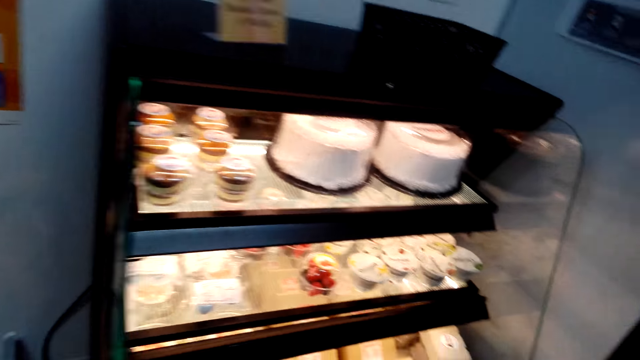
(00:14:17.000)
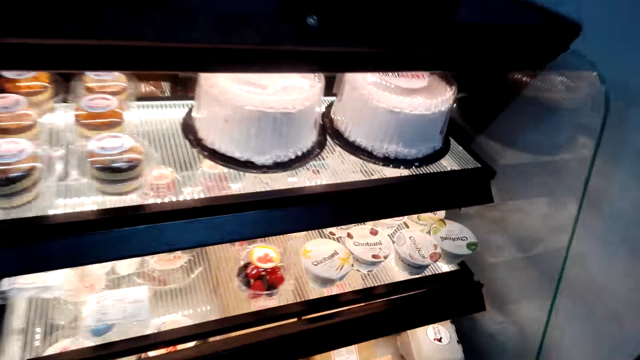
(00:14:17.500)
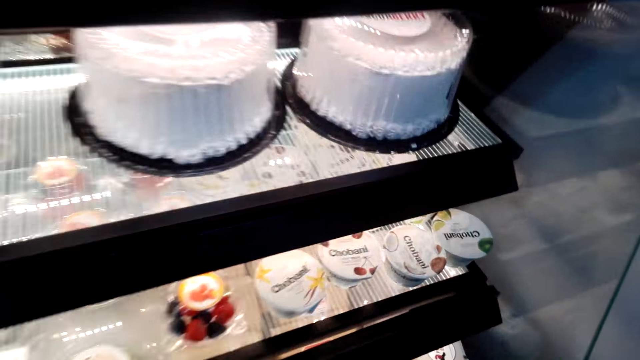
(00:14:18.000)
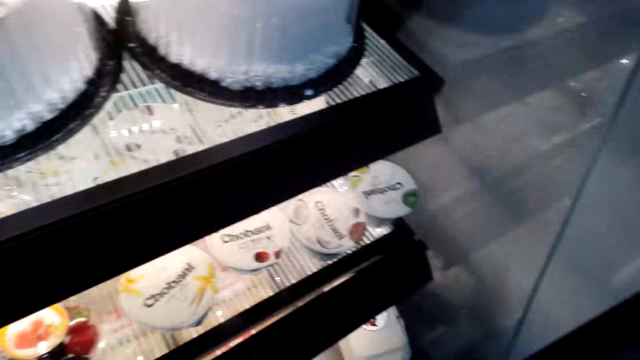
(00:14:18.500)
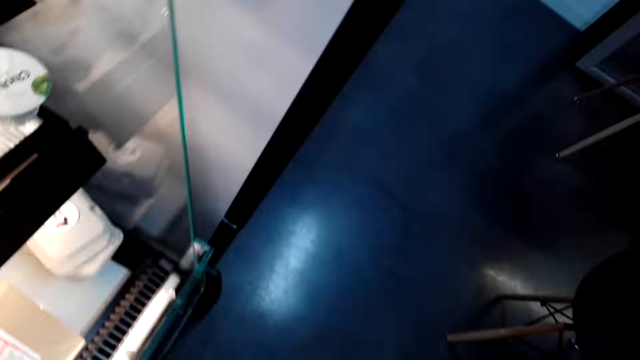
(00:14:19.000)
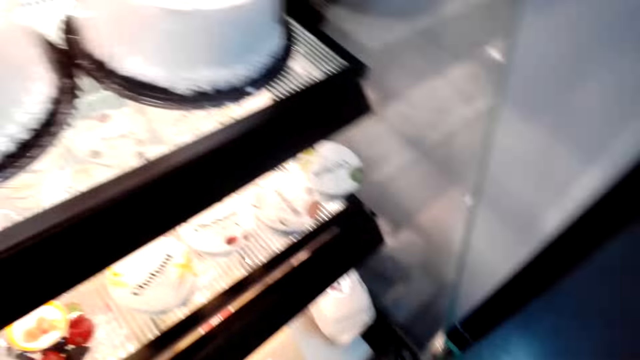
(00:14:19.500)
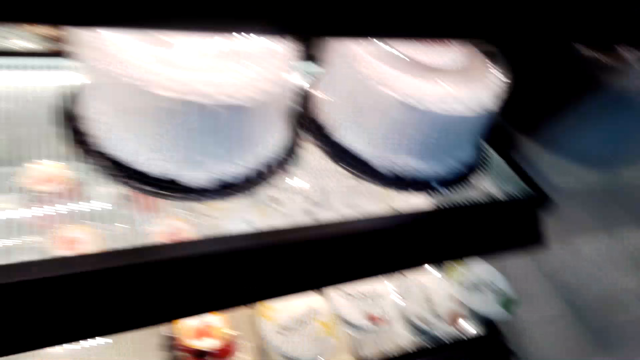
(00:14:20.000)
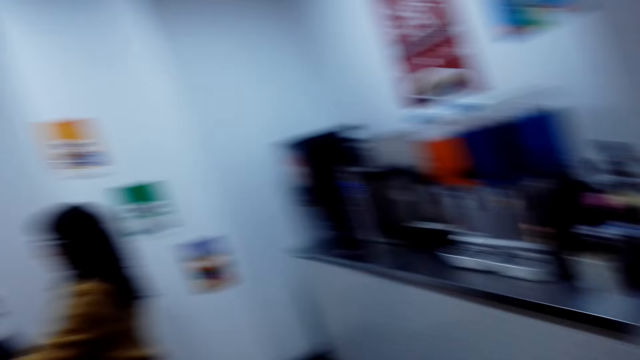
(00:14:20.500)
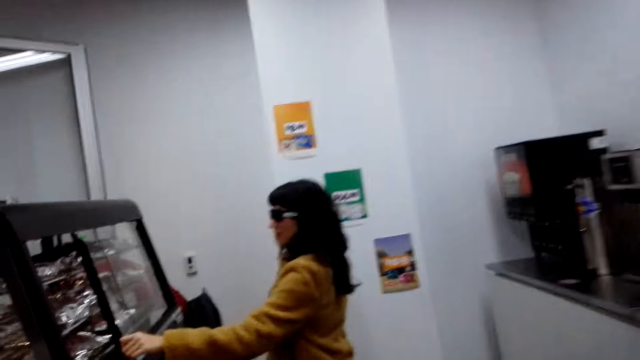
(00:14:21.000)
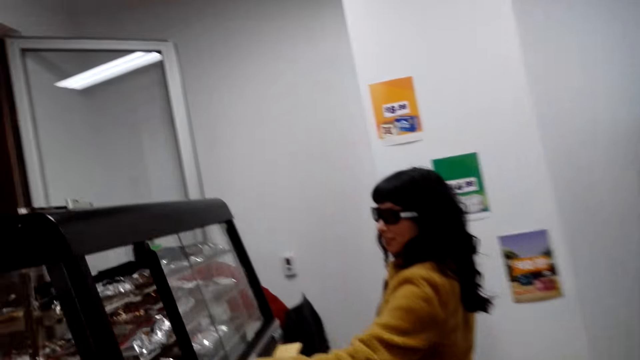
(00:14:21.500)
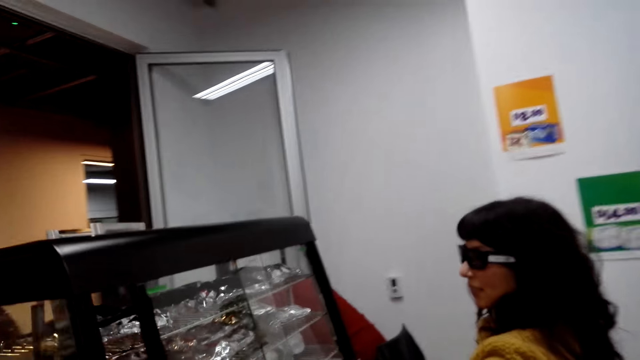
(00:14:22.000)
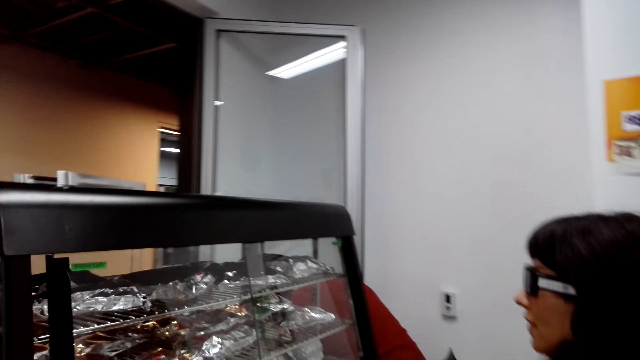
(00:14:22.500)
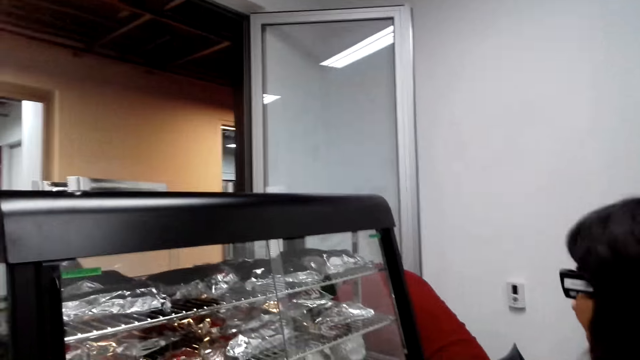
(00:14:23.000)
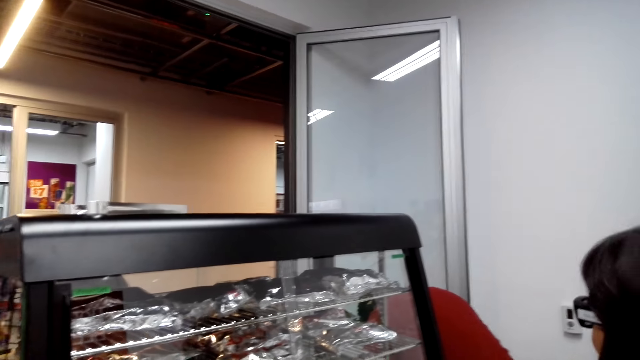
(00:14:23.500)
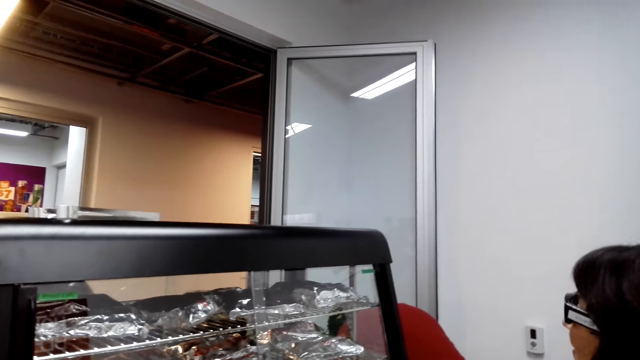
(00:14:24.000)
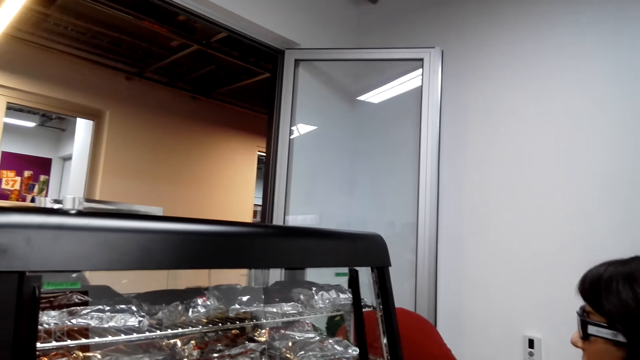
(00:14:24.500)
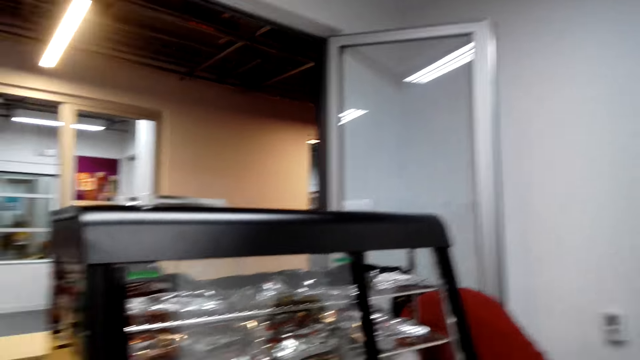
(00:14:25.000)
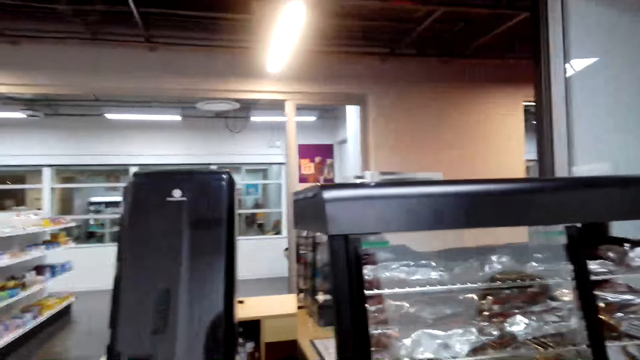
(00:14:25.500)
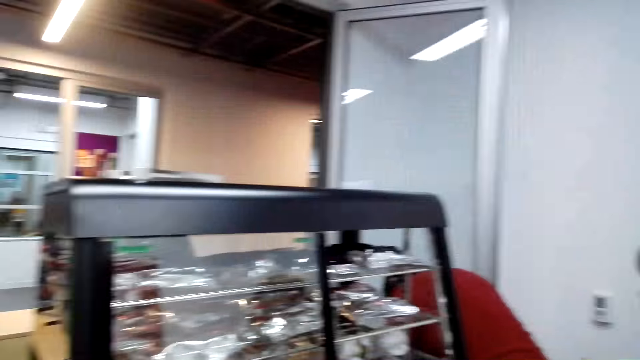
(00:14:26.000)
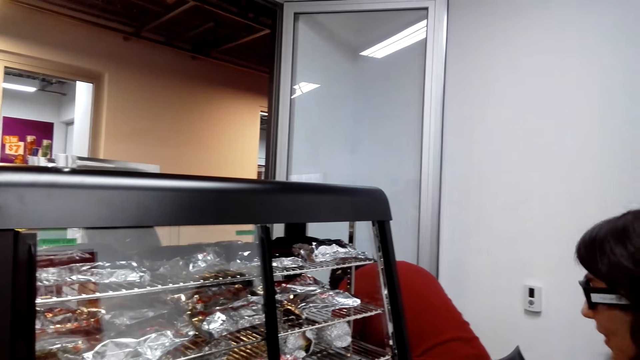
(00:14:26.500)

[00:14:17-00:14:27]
The camera wearer stands at a point near cakes. The lady stands at a point. The camera wearer walks around the store. The lady opens the food display warmer. The lady slides a glass.

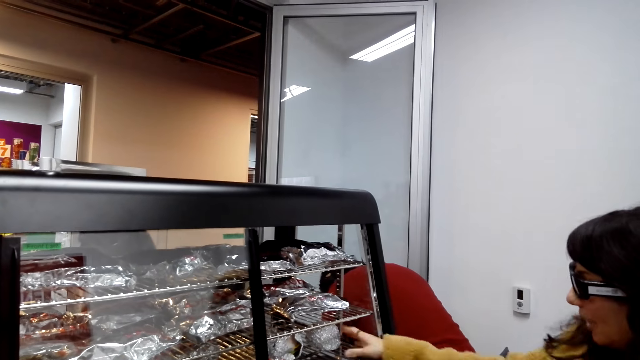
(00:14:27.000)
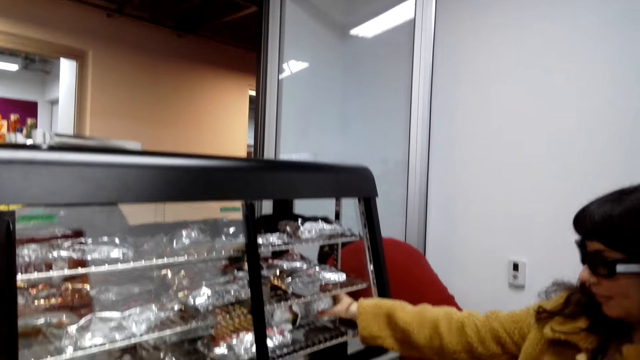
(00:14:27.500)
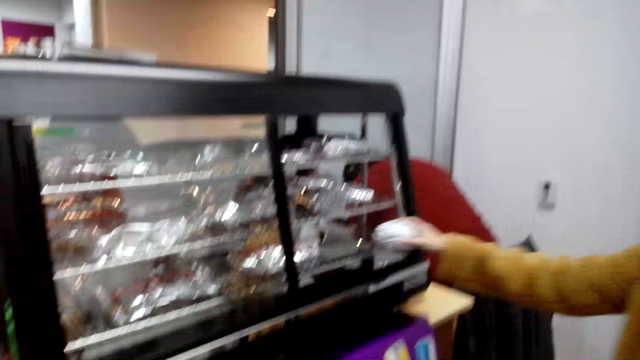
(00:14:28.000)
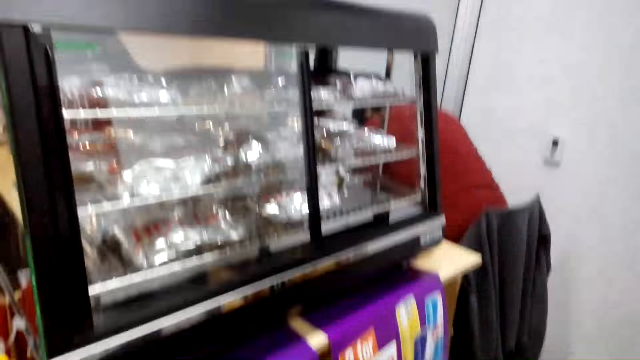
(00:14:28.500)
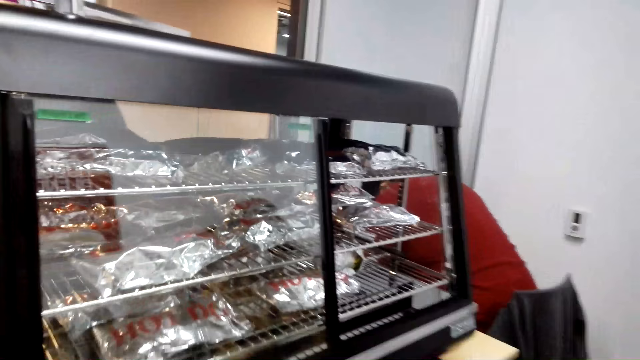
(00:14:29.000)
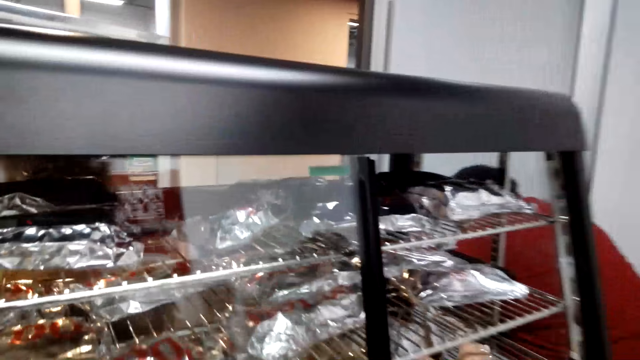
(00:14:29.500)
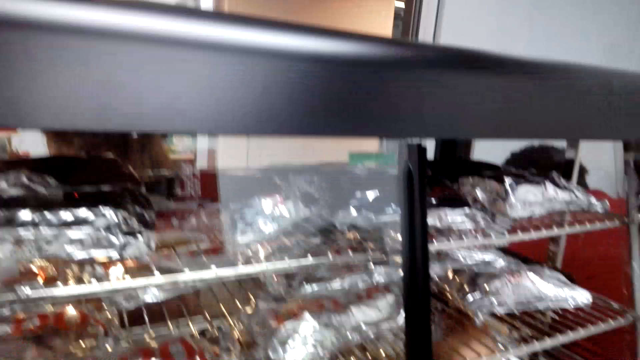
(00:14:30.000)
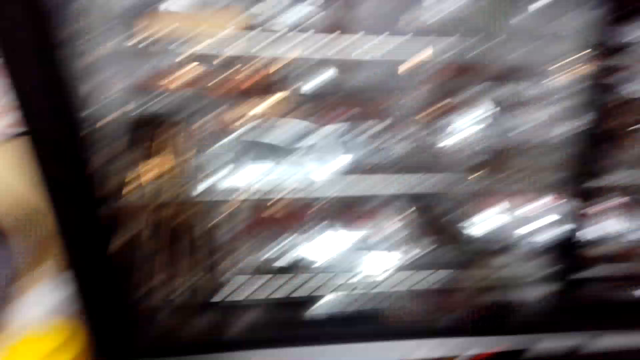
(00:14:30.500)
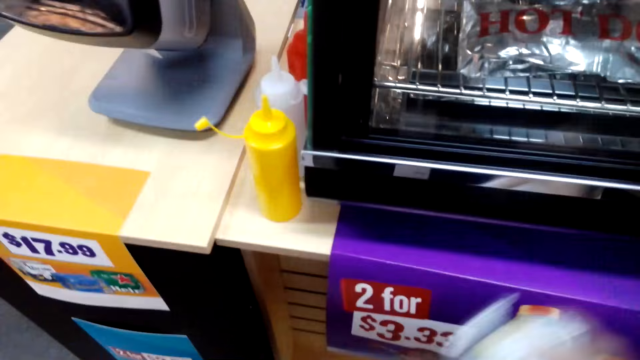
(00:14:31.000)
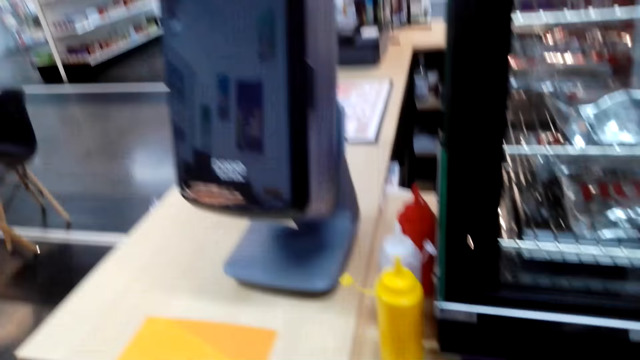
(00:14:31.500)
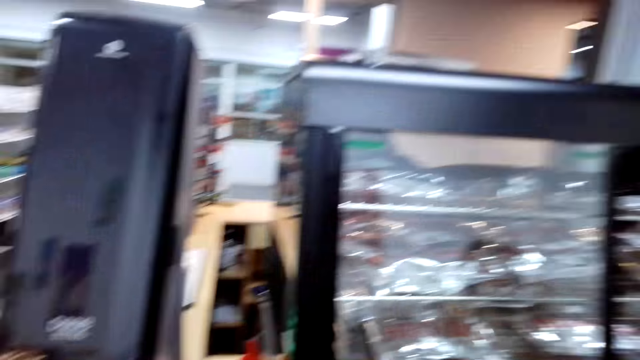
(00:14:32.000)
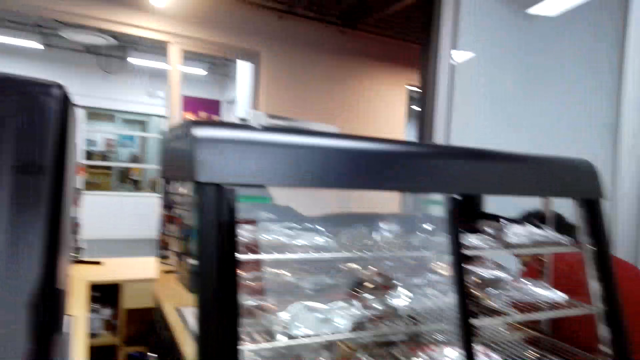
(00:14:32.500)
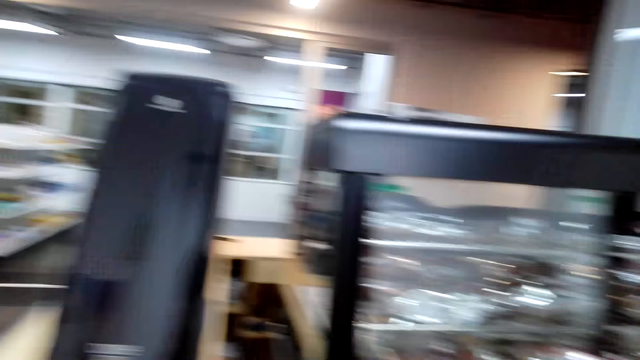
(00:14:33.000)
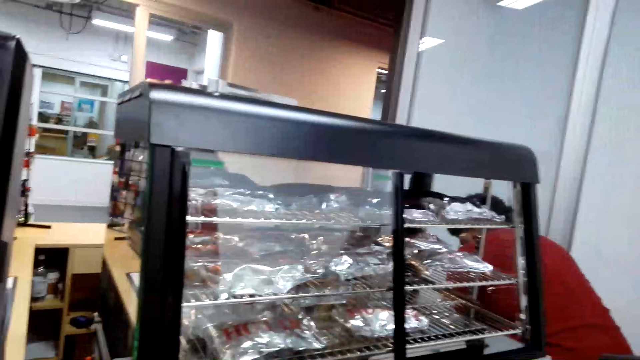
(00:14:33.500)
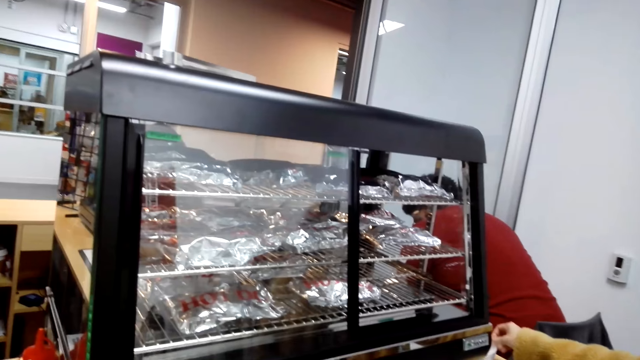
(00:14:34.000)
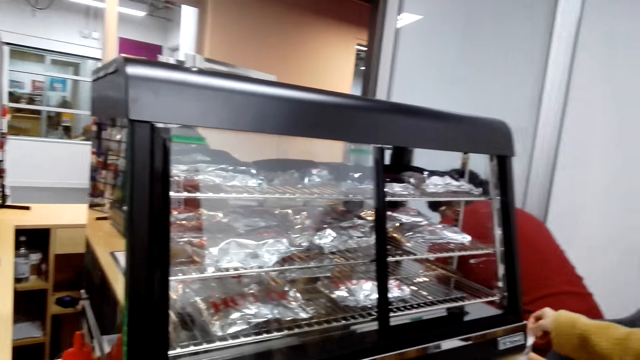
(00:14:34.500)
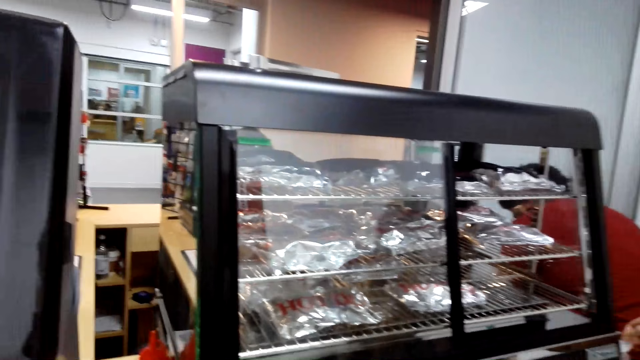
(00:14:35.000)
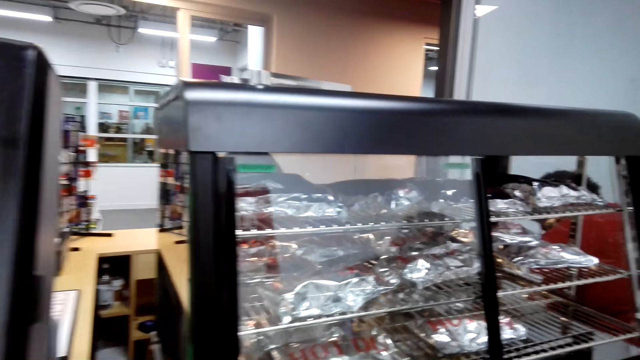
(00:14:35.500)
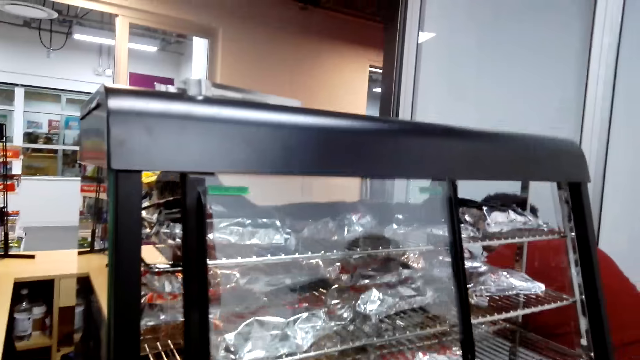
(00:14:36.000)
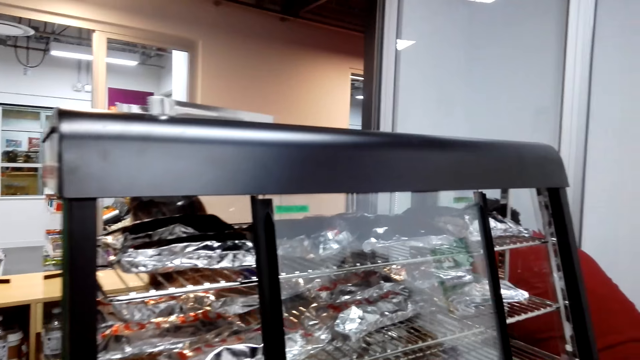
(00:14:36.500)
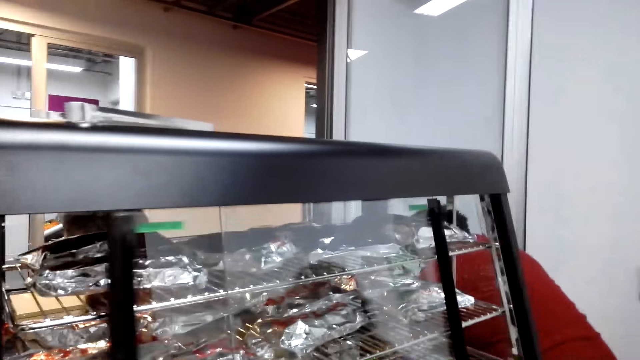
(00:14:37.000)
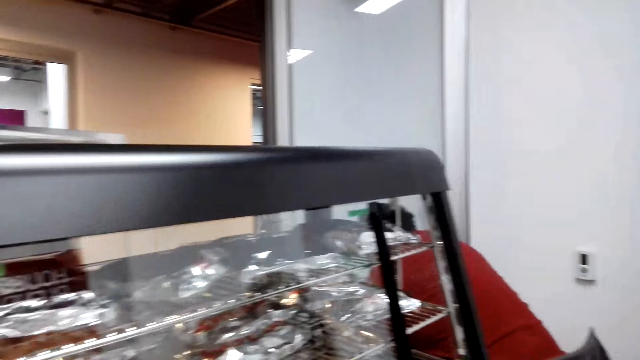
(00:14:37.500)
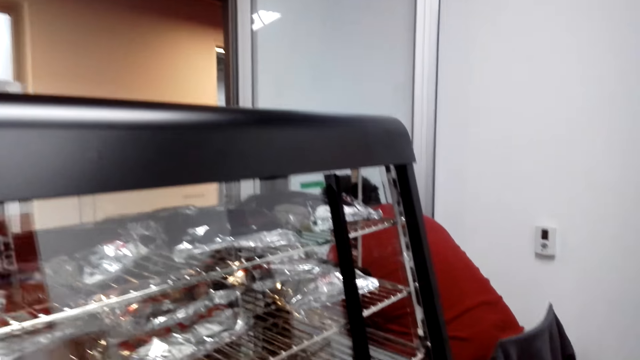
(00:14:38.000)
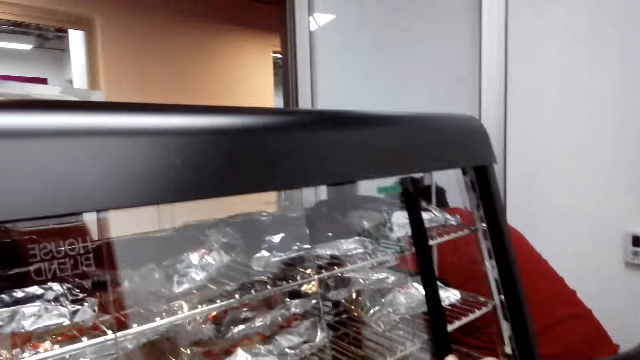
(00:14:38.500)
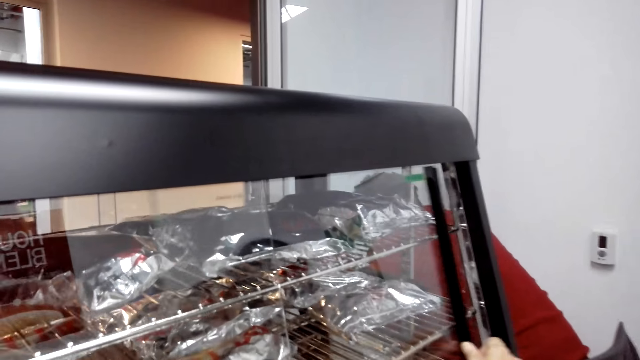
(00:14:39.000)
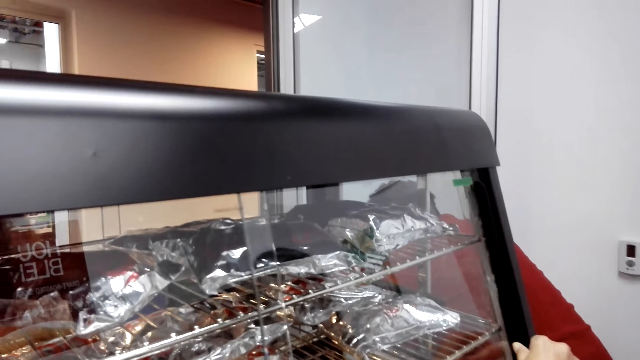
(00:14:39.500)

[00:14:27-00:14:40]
A lady picks up the food from the display warmer. The camera wearer walks towards the food display warmer. They pick up the food from the display warmer. They look around. They close the food display warmer. They slide the glass.
